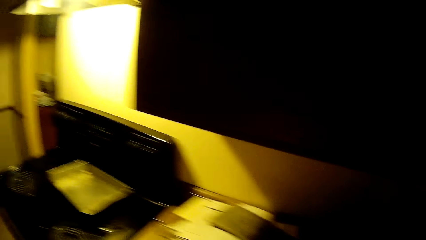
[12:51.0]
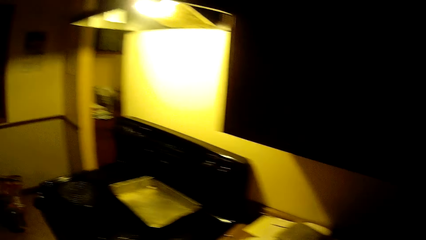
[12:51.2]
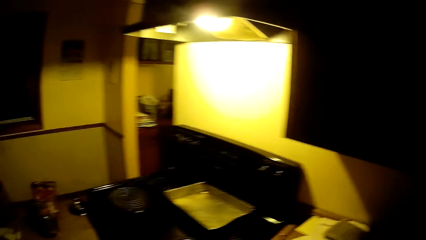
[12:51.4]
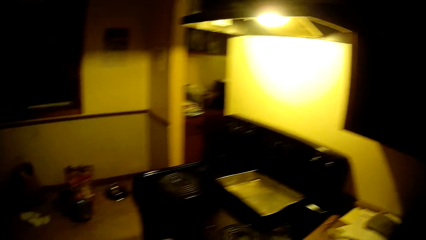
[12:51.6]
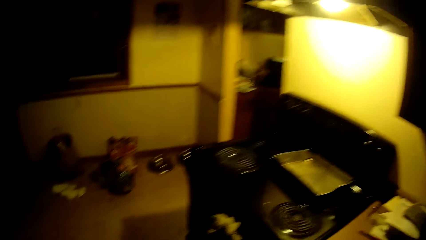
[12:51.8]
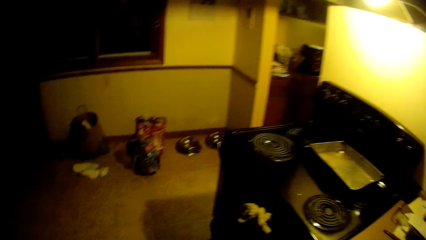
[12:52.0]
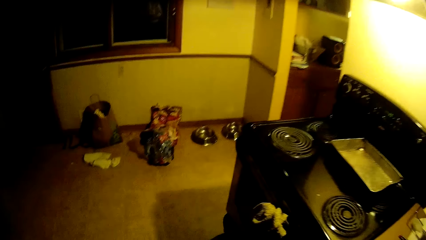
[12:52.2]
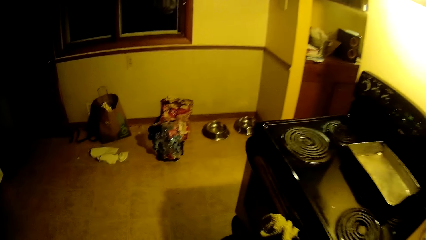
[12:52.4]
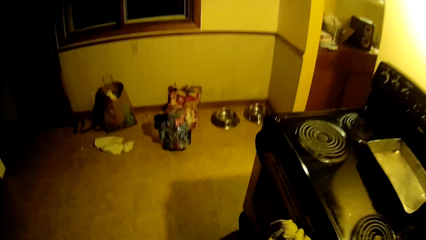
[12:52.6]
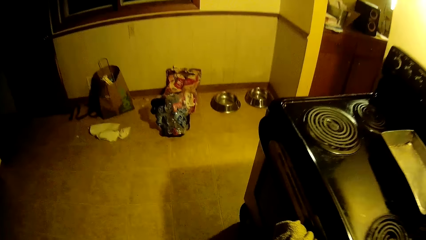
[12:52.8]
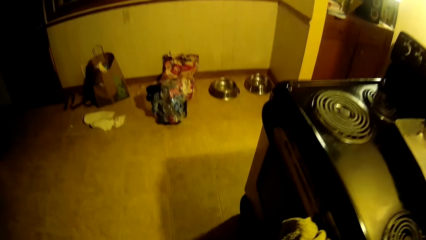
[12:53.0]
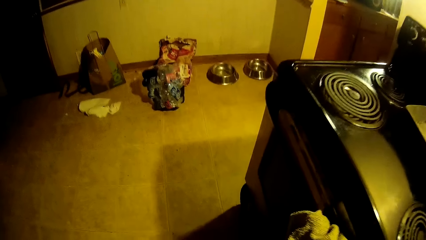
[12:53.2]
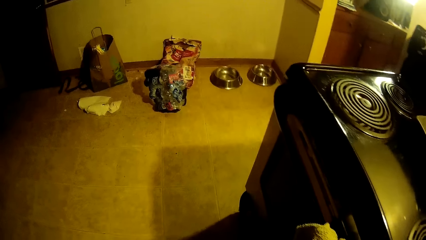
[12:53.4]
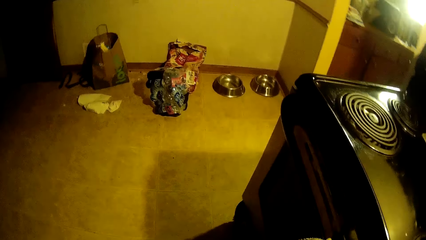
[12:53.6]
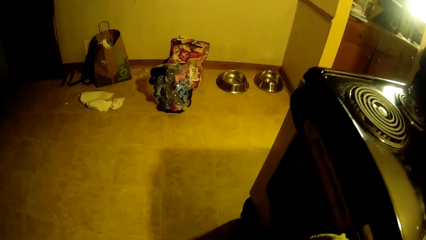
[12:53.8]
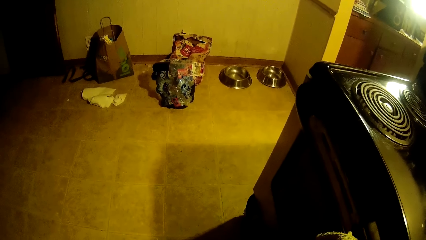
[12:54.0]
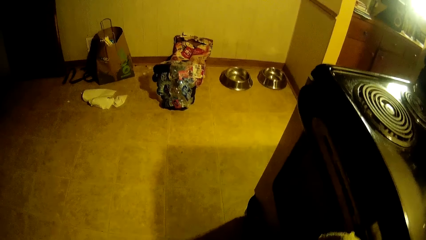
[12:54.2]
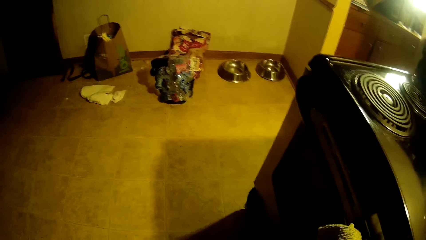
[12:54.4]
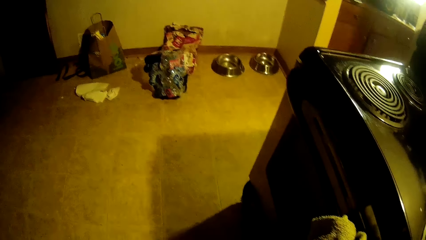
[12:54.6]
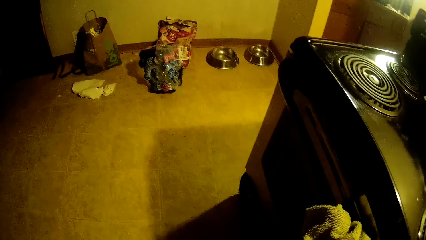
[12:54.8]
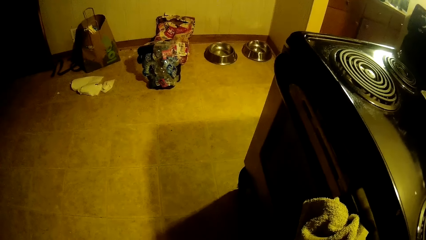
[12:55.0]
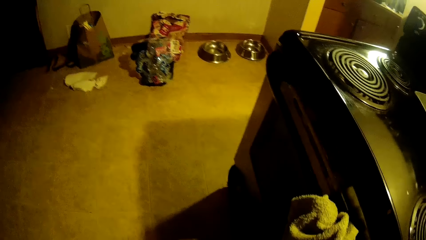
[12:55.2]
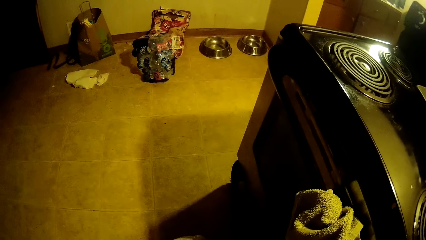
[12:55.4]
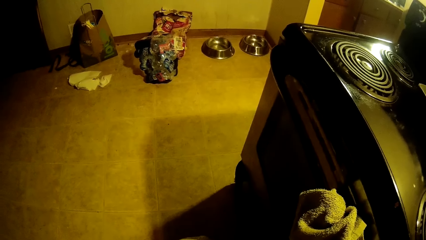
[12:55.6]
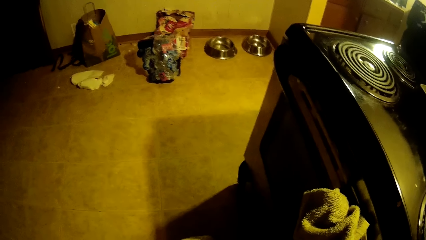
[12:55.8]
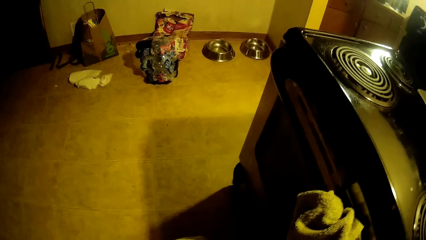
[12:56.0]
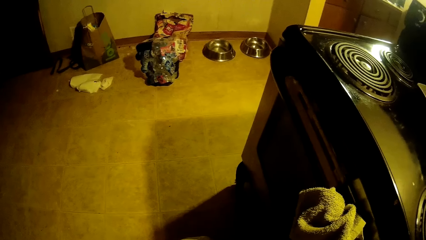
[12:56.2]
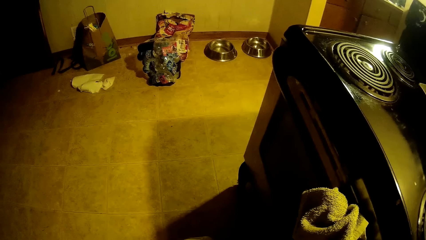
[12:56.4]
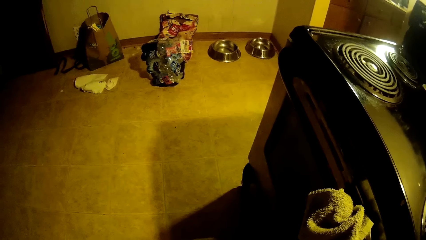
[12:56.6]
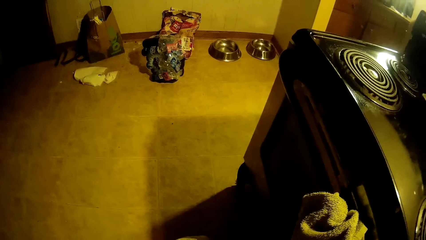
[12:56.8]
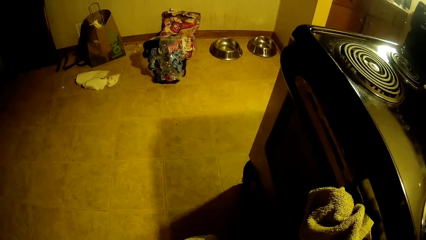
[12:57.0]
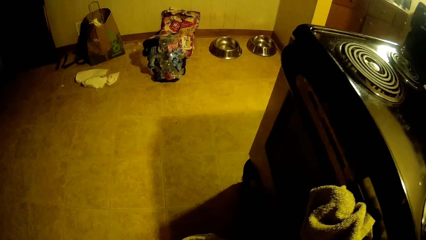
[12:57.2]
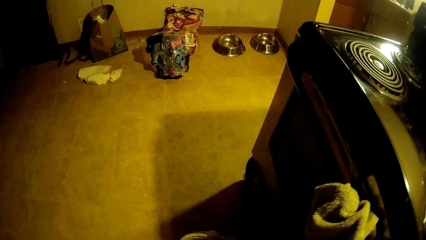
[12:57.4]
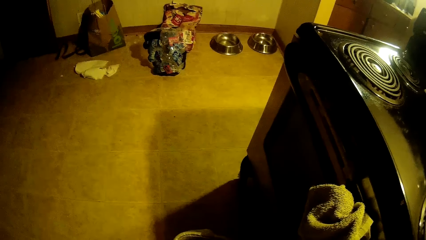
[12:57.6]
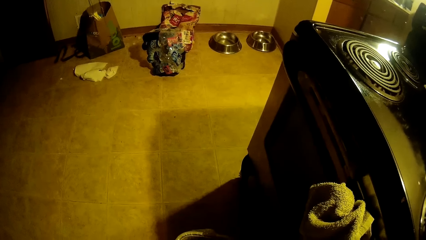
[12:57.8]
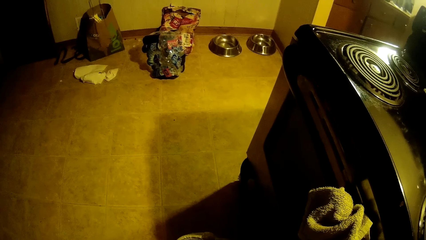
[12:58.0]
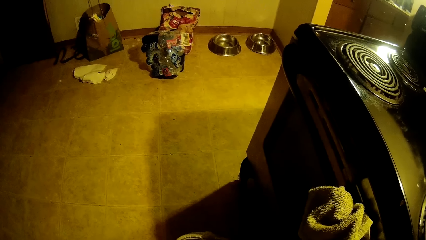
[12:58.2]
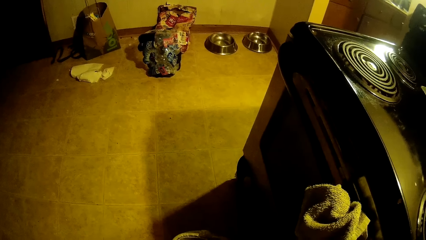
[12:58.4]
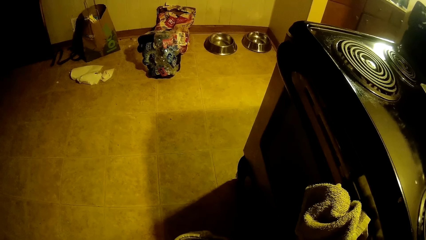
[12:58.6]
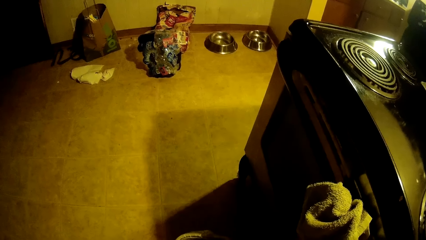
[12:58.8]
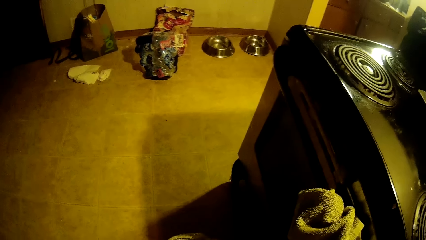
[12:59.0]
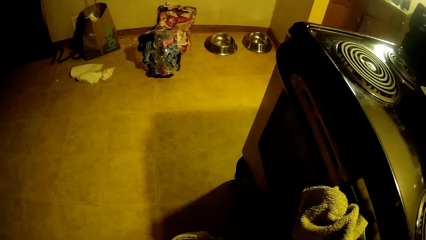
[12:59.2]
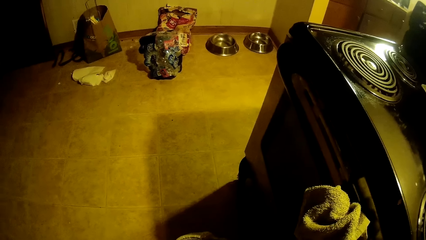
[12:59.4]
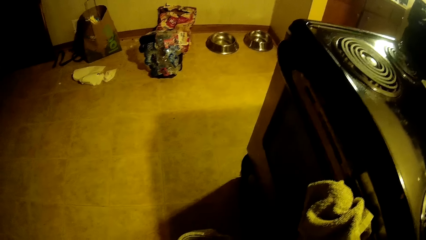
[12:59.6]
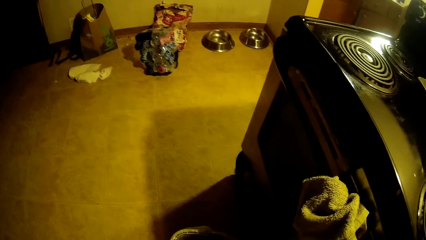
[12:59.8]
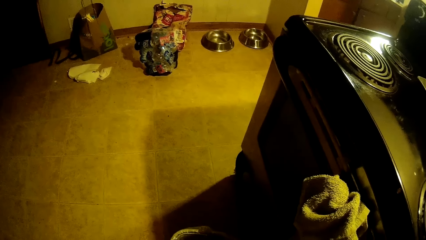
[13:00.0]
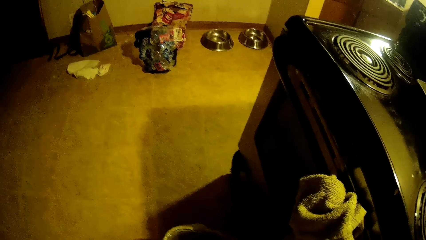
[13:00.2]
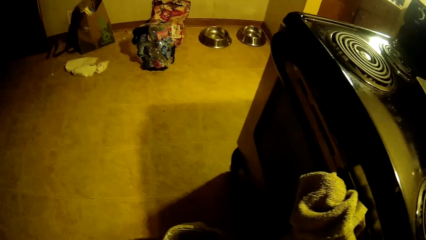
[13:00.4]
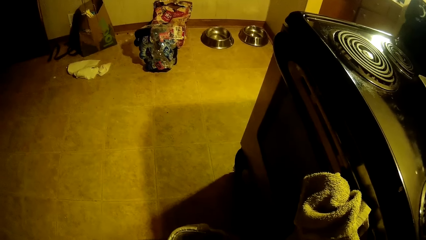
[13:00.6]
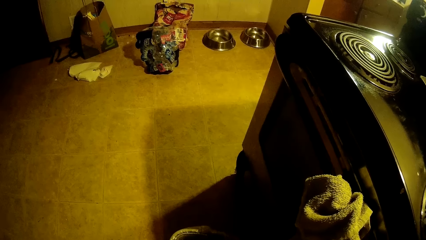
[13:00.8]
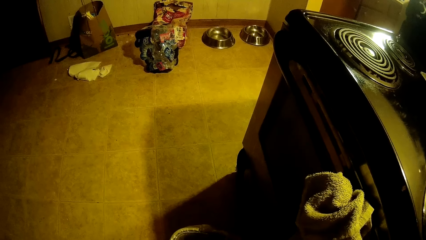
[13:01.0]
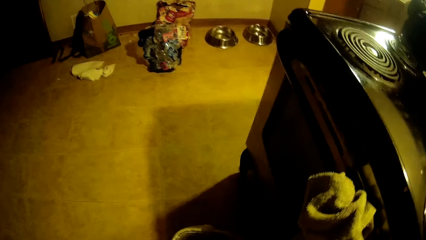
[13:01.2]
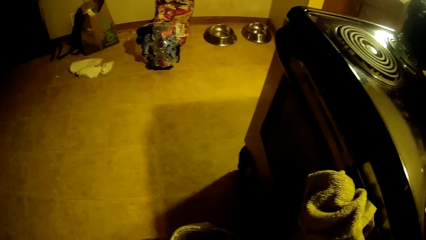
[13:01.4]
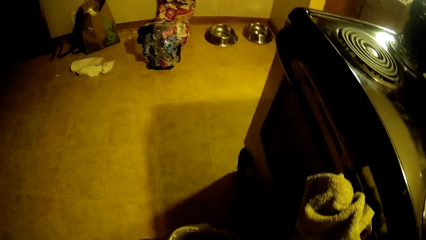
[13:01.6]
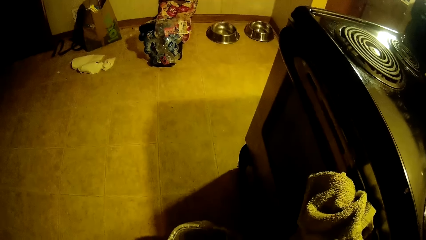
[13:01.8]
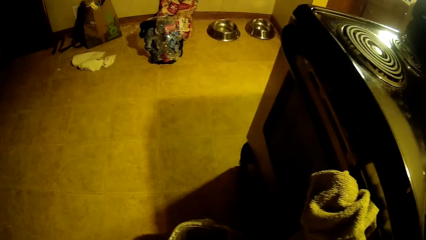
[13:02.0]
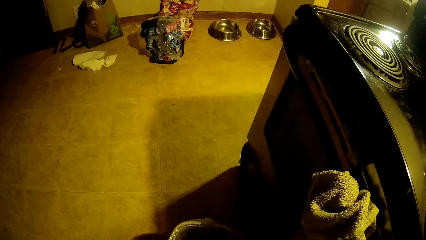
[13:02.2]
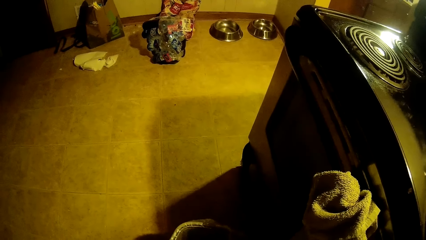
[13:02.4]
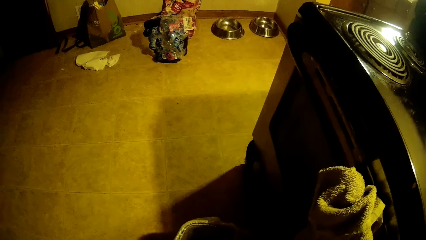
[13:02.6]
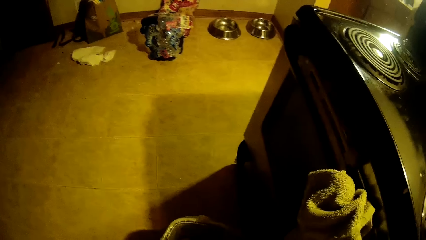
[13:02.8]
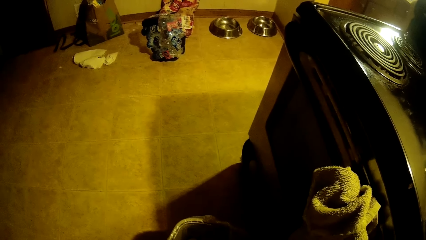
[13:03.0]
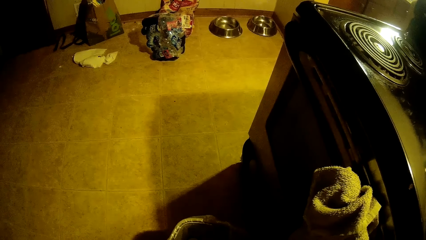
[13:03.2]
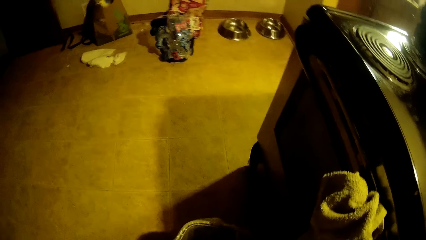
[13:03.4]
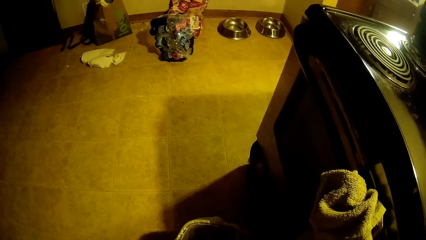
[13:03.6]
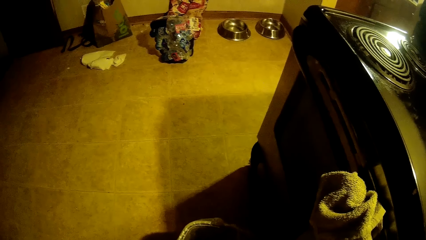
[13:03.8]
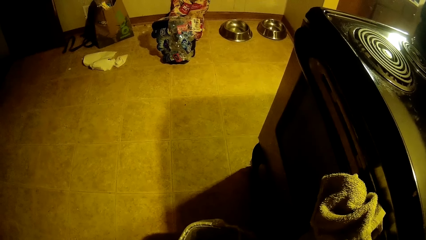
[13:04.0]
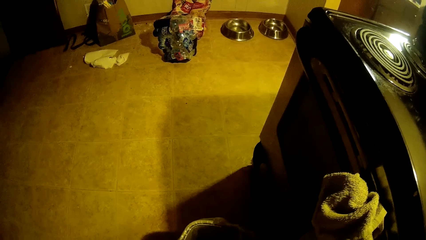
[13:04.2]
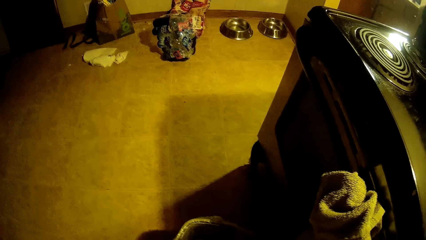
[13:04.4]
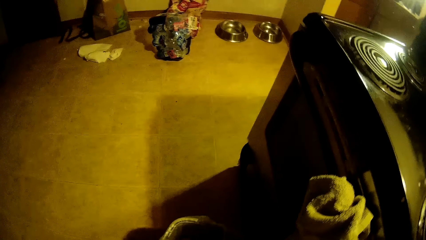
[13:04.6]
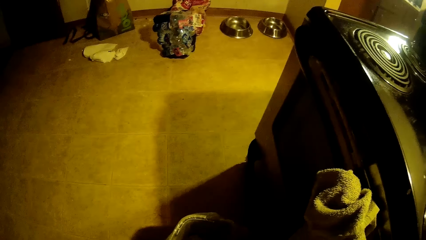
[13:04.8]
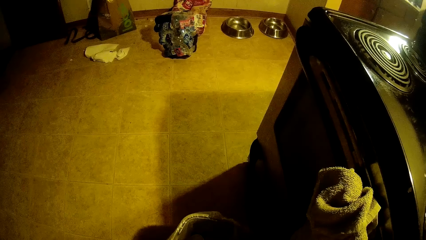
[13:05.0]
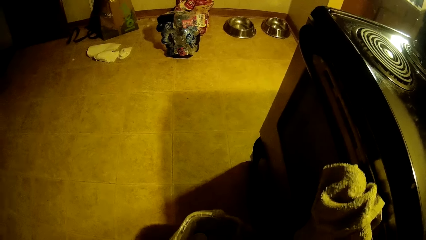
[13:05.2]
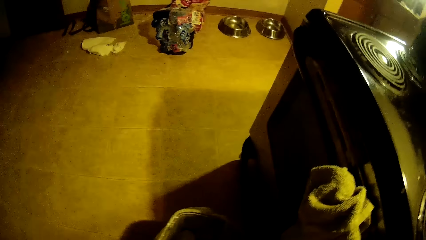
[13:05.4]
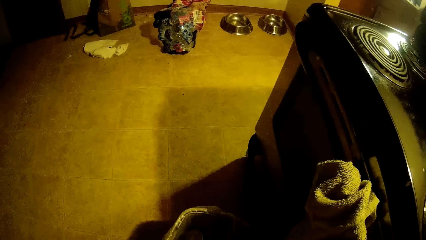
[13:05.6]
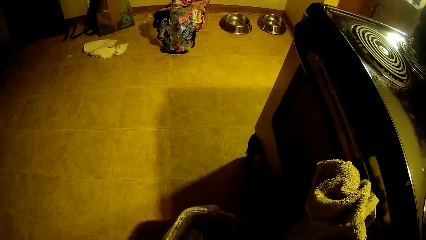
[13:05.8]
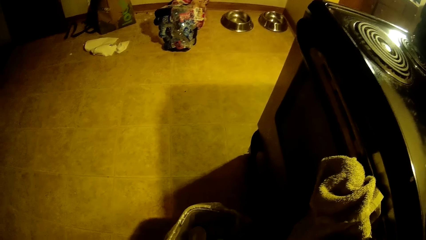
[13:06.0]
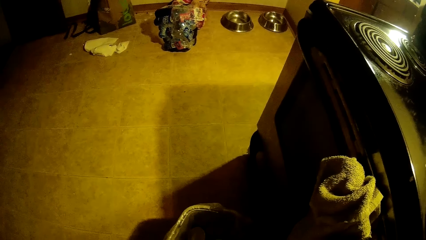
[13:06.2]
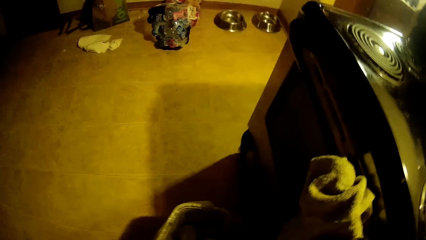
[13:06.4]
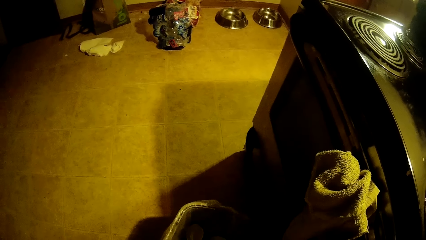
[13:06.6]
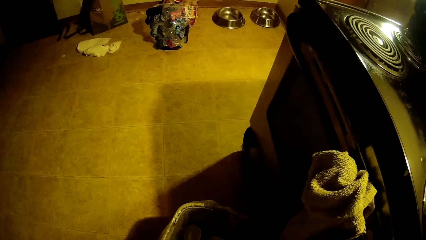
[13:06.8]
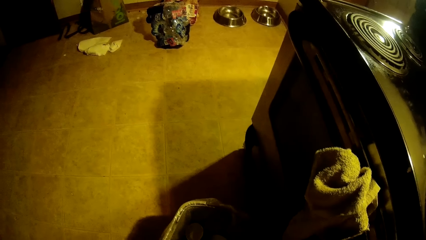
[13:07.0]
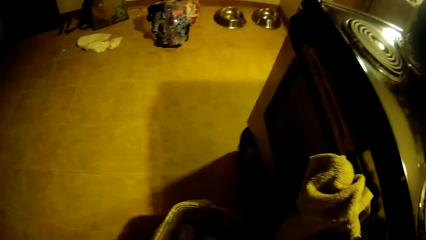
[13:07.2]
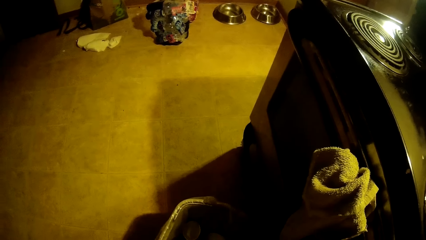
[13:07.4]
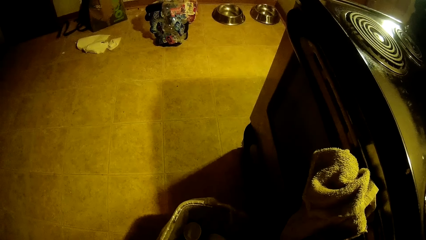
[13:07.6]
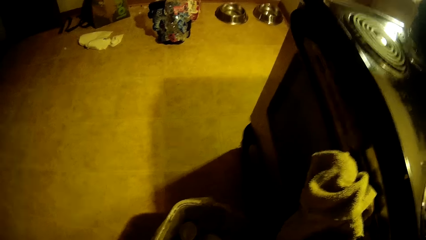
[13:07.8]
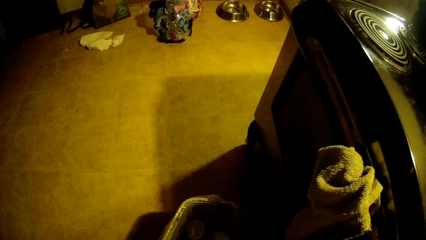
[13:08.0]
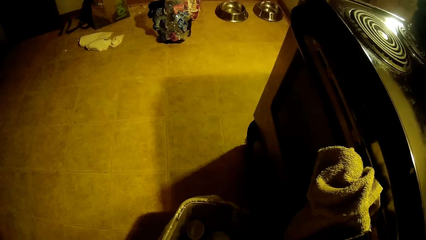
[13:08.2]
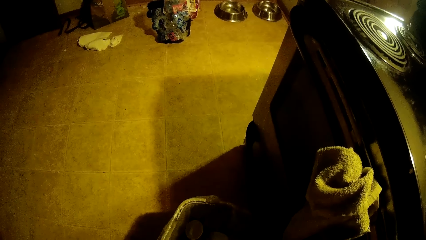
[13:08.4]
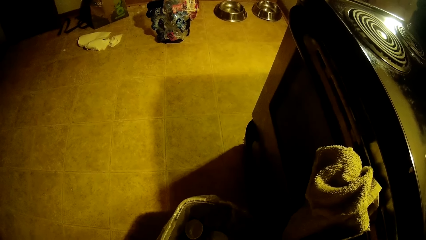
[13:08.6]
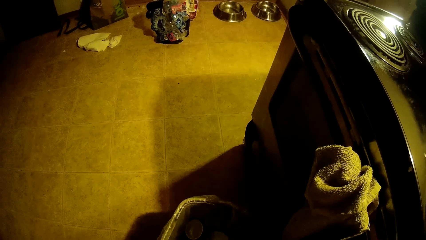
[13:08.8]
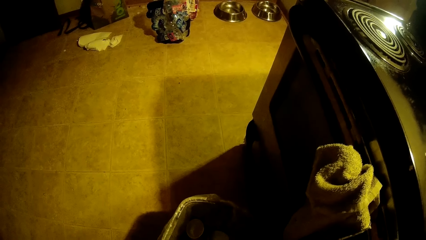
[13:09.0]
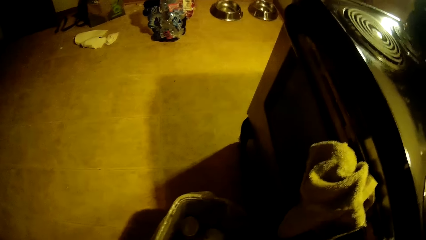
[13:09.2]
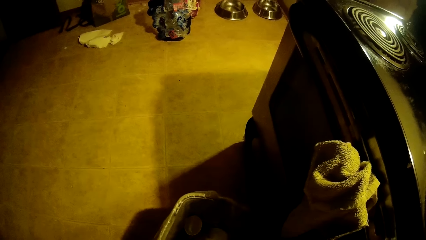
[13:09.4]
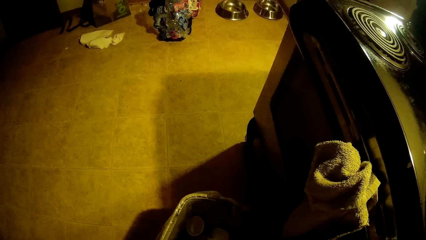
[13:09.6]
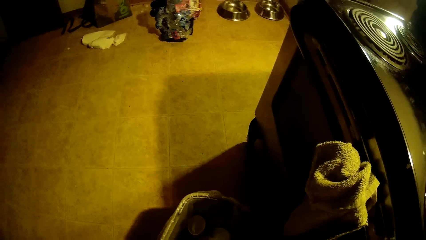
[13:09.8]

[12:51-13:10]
The camera wearer moves around the kitchen. They fix the cooker.
